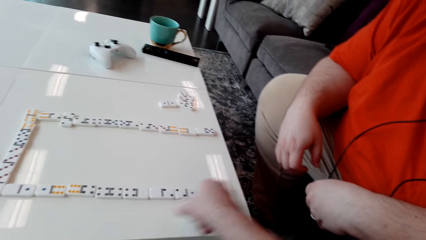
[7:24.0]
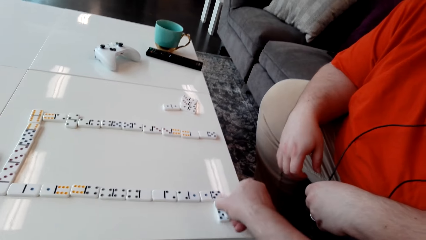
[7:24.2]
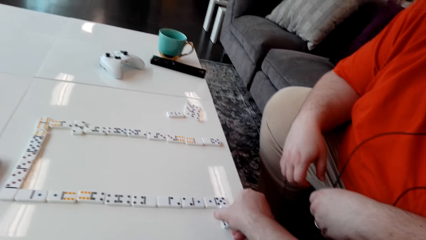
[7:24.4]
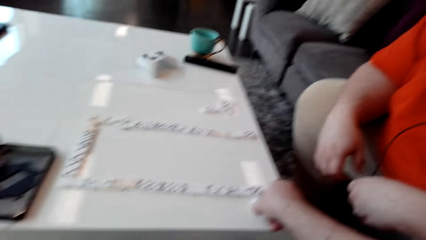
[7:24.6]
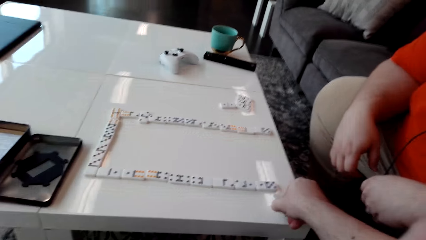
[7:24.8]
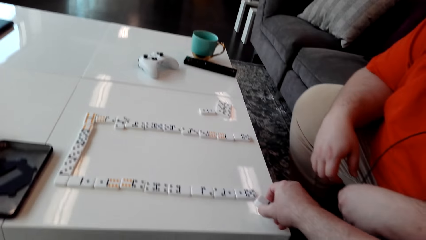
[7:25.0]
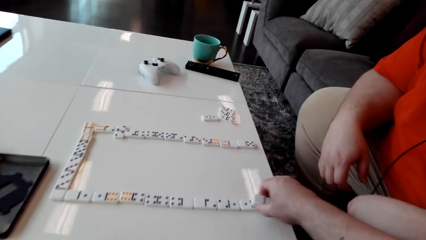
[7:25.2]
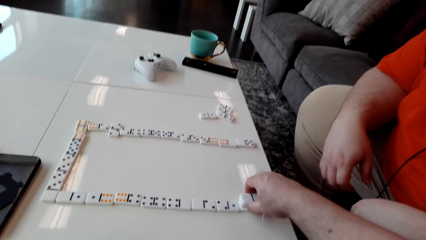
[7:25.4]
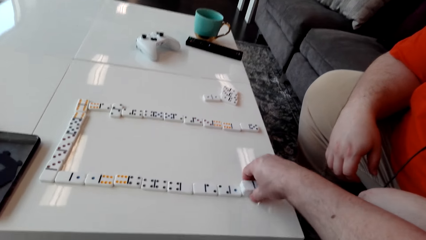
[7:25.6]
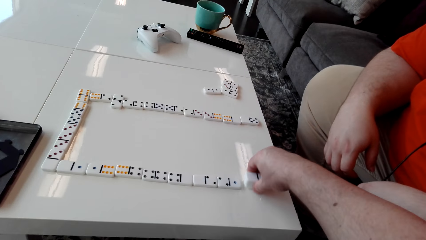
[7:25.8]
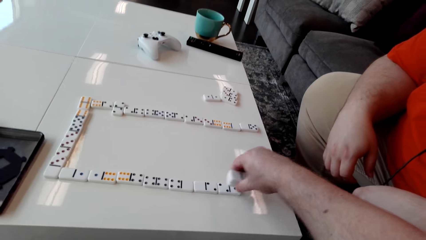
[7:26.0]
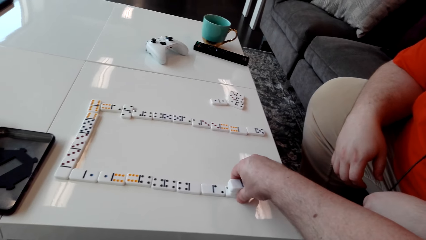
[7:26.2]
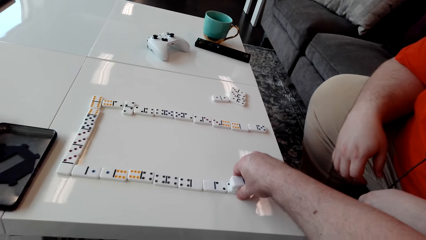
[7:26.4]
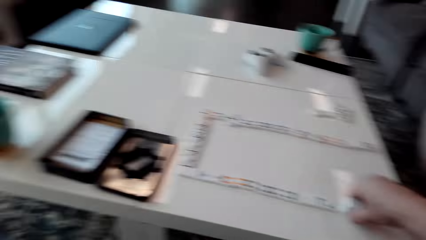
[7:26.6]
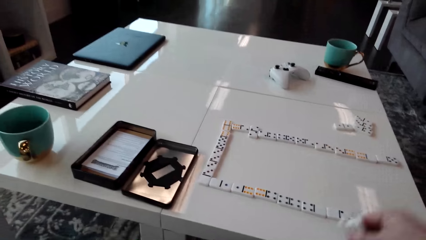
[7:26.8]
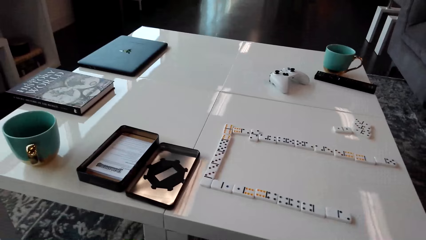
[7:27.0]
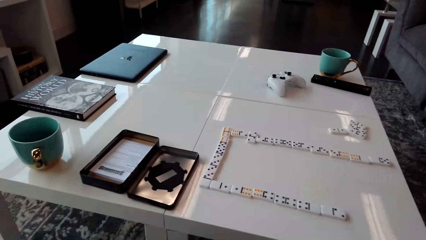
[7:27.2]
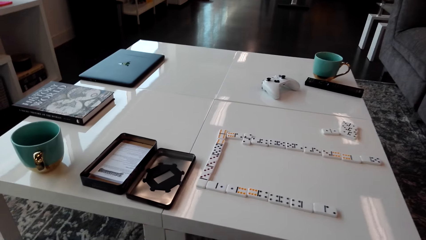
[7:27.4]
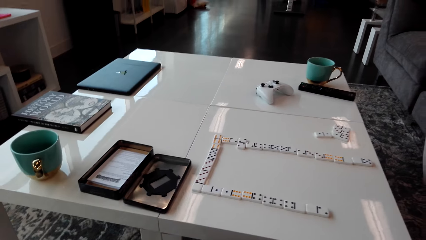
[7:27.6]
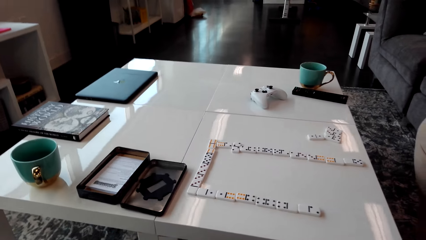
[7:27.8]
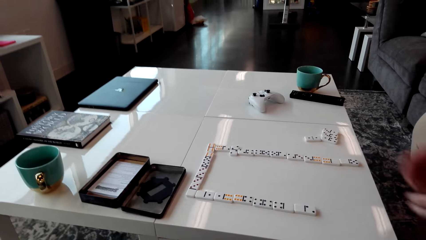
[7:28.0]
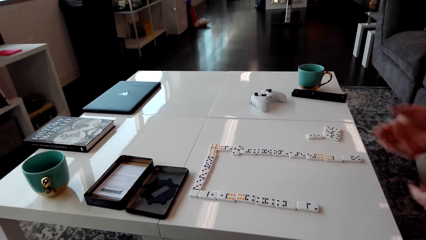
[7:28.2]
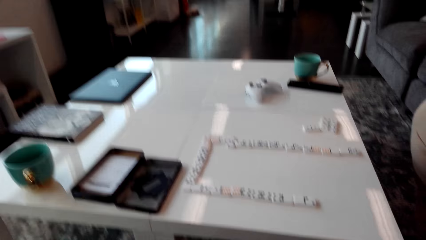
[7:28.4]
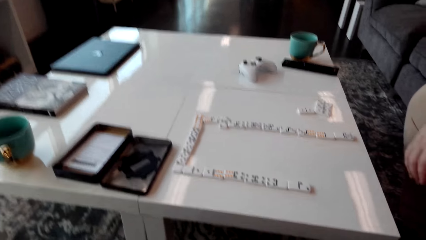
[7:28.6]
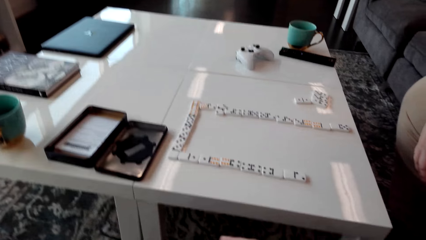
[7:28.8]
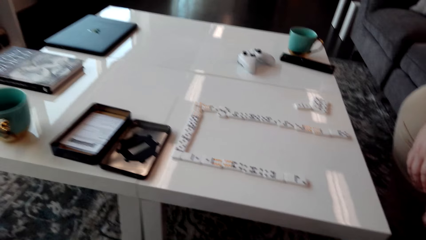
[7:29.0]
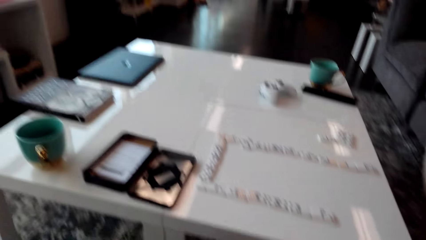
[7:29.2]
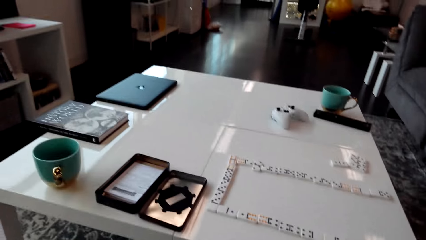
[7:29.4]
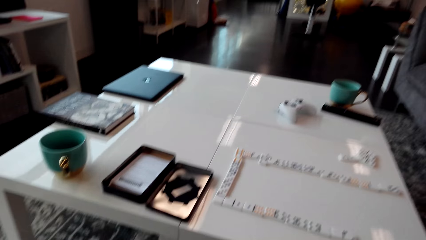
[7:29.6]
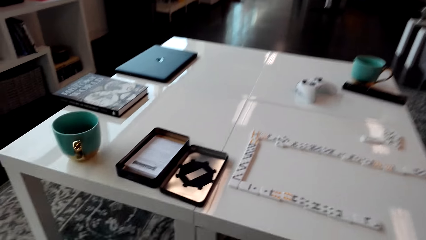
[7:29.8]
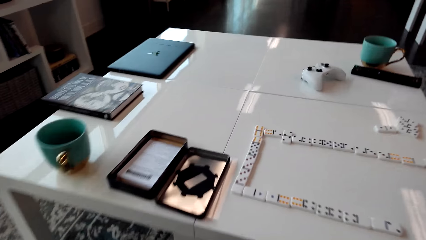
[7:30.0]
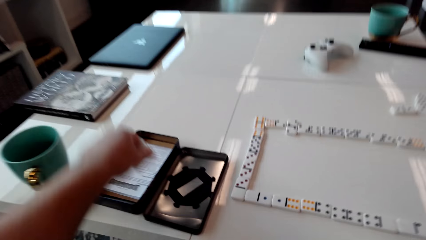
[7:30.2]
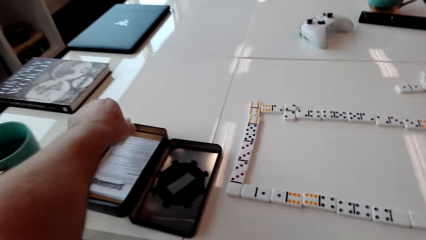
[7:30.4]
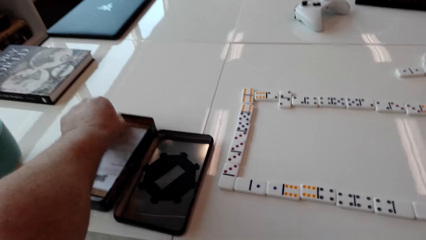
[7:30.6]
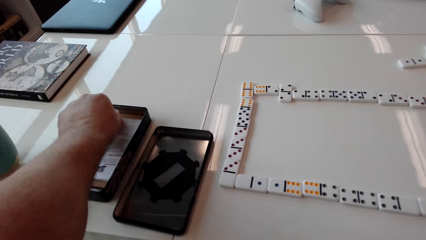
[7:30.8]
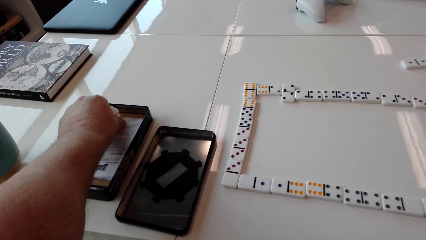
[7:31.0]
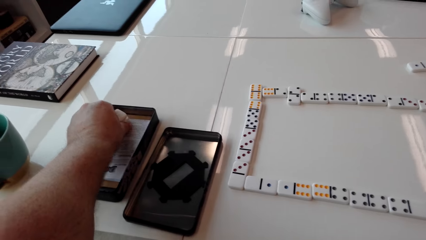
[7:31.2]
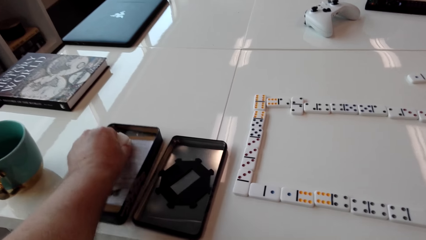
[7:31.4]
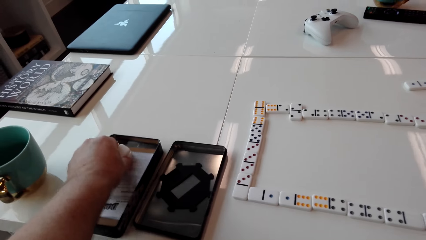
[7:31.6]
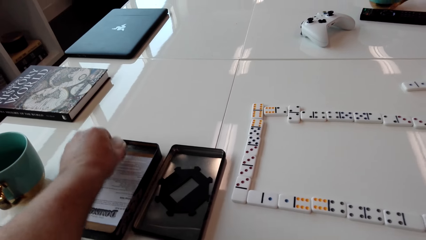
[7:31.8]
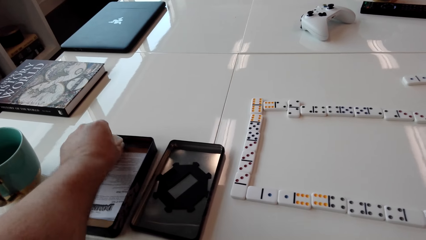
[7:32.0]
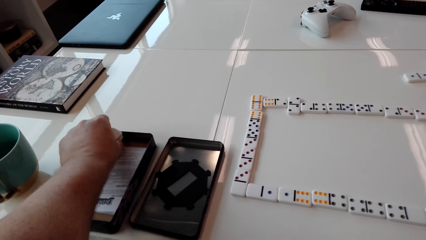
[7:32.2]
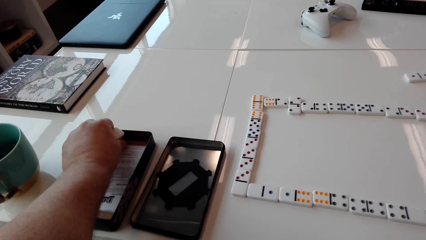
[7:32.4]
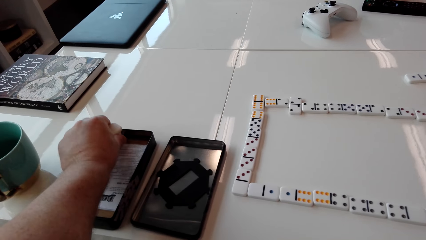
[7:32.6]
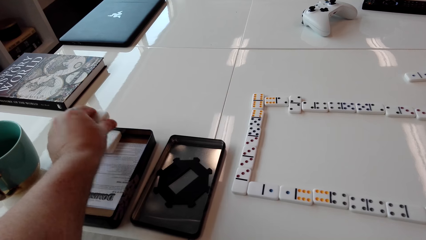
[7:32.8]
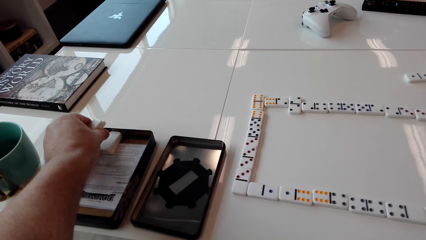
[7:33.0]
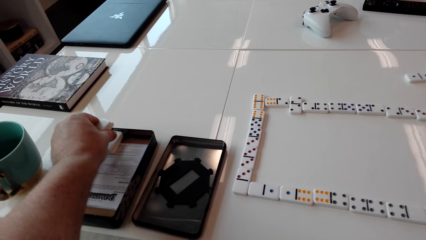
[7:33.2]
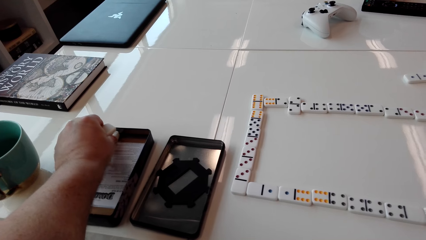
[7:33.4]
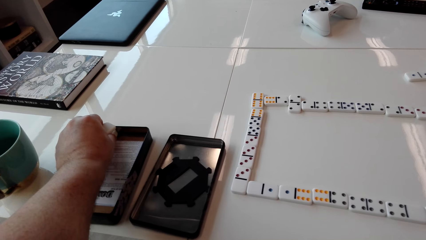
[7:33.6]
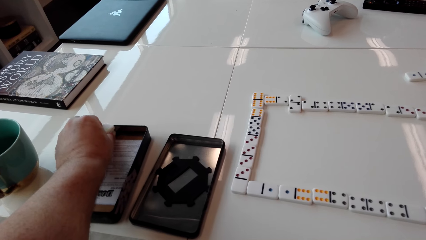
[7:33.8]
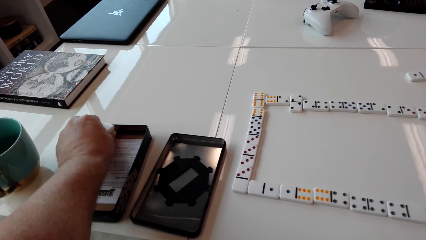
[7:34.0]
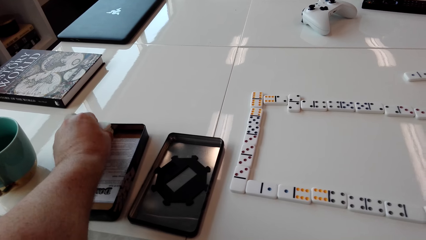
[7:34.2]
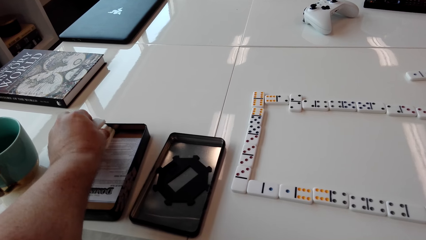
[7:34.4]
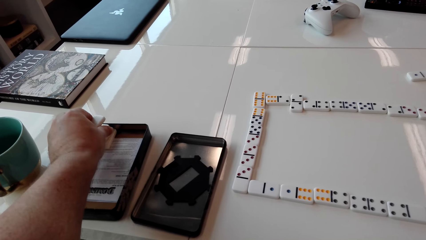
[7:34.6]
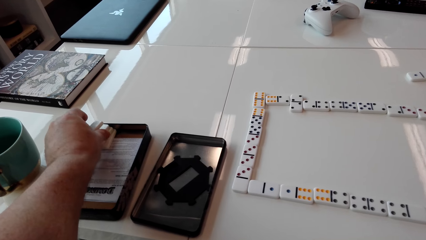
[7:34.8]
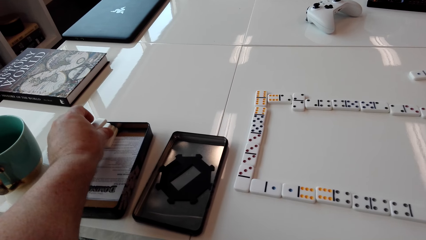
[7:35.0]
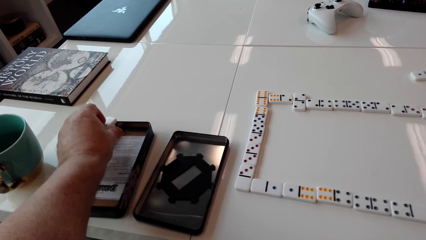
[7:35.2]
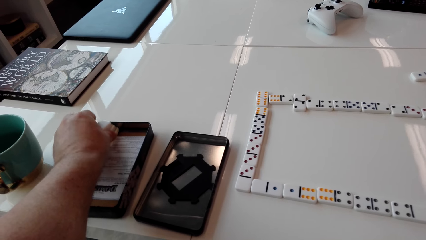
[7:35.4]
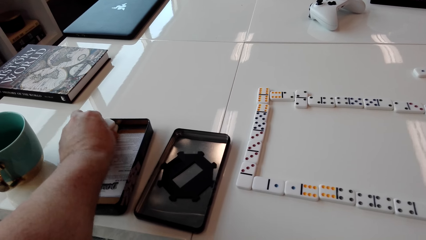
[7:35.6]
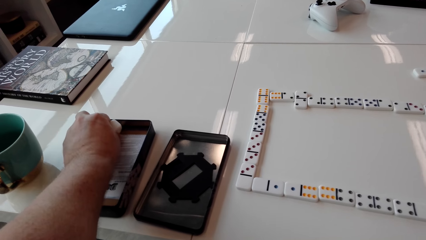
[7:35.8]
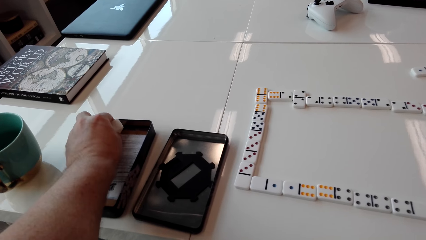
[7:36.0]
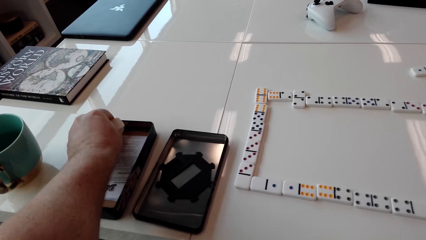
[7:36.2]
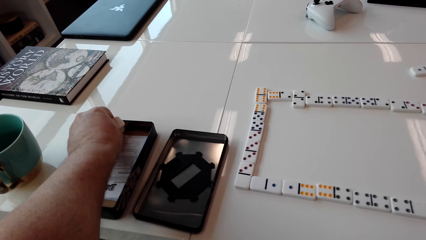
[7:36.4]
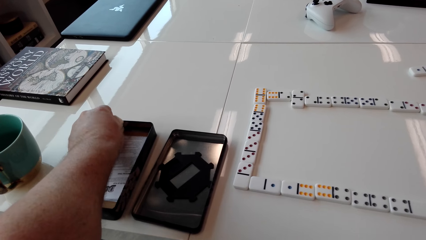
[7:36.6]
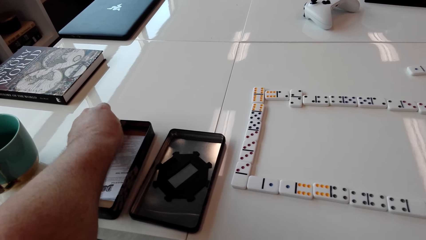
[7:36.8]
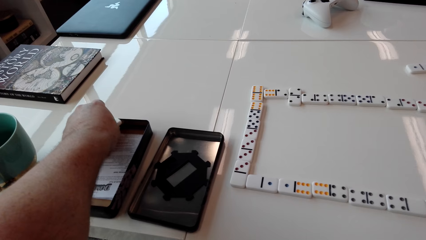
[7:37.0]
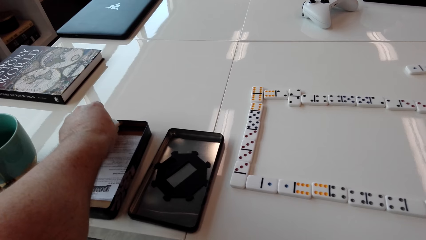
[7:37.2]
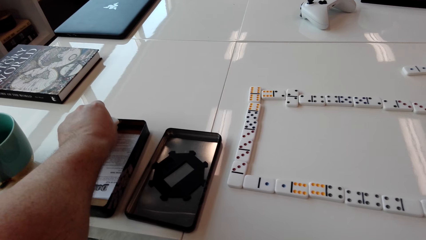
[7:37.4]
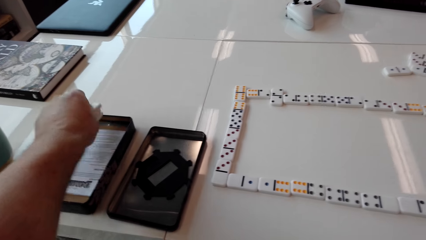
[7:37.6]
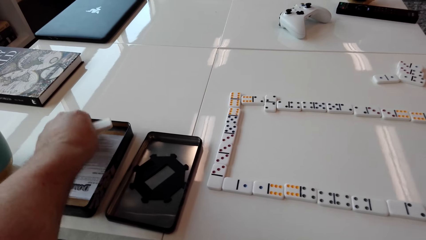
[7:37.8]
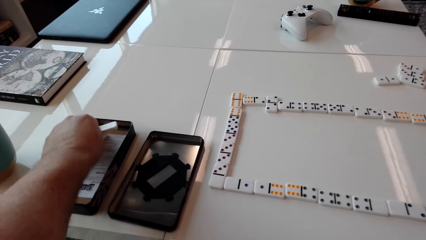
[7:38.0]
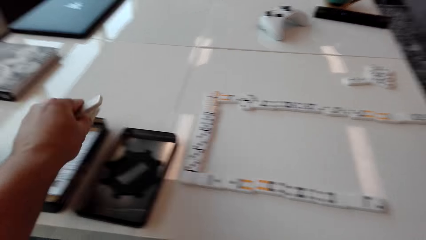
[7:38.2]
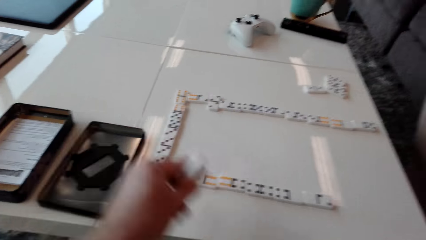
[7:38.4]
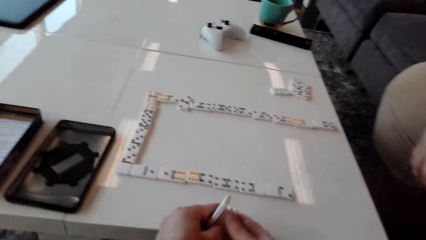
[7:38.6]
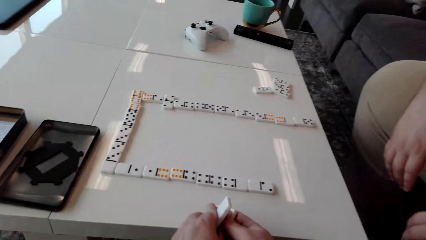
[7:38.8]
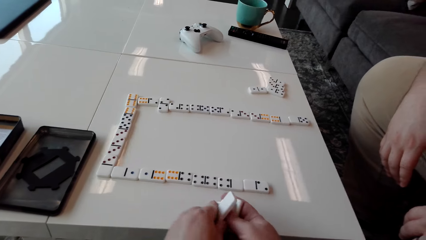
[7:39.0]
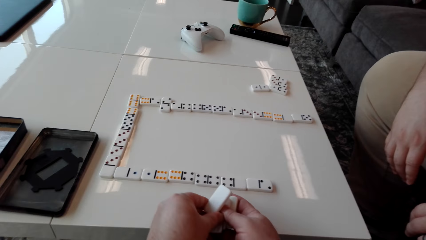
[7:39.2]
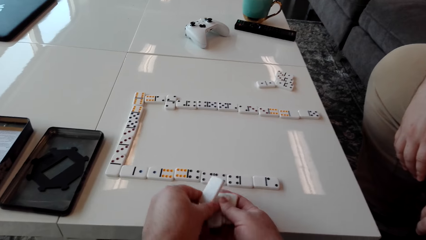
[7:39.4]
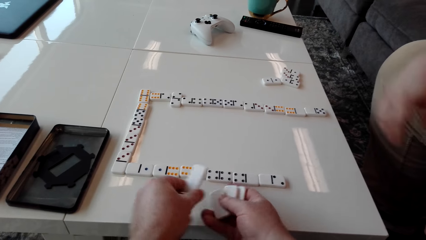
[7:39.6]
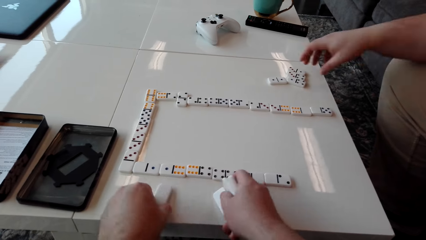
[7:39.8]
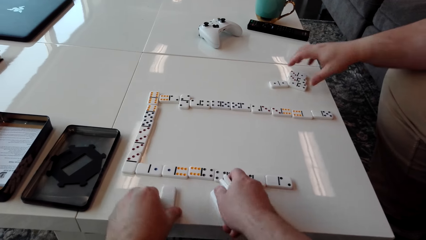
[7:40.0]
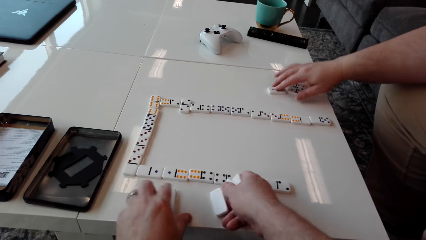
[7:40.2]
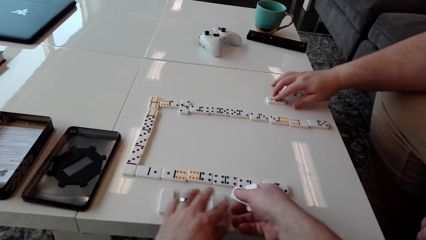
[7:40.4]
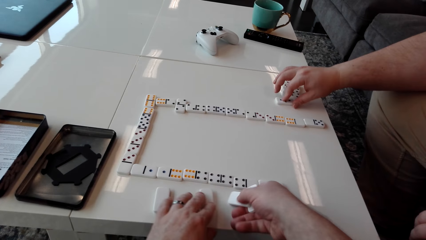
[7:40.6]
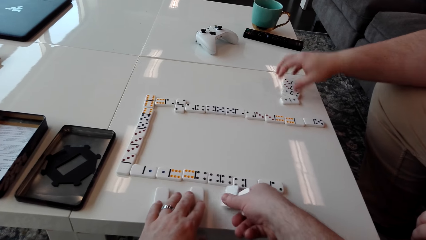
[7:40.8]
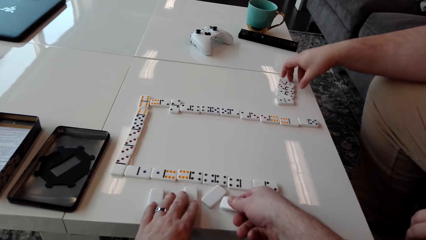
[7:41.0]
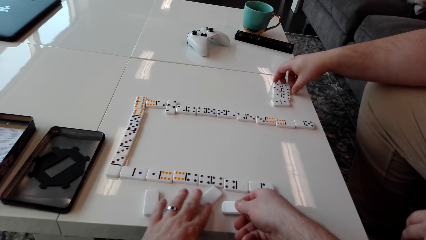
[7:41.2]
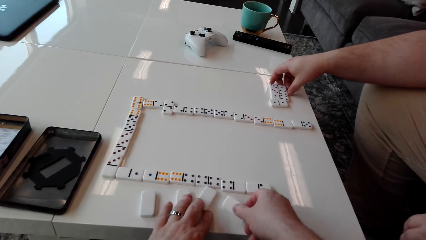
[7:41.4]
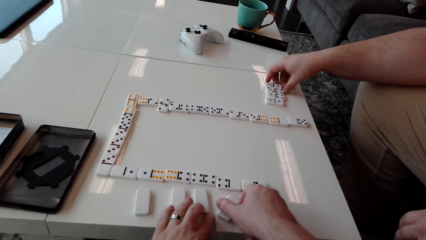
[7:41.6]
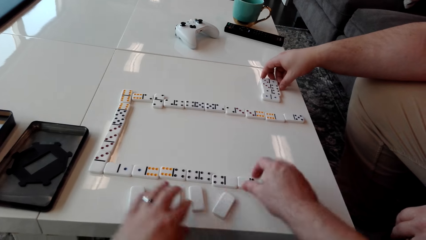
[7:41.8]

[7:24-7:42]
The camera wearer places the domino piece or tile on another piece. They pick up domino pieces. A man moves hands. The camera wearer puts the domino pieces in the box or container. They drag the container and arrange the domino tiles in the container. They pick up the domino tiles from the container. They pass the domino pieces to the right hand. They hold the domino tiles with the right hand. They place the domino pieces on the table. They arrange the domino tiles on the table. The man drags a domino tile on the table.
